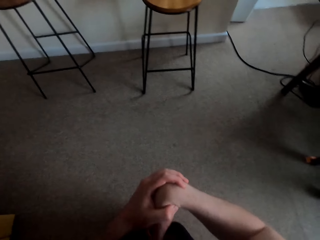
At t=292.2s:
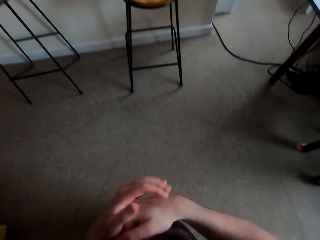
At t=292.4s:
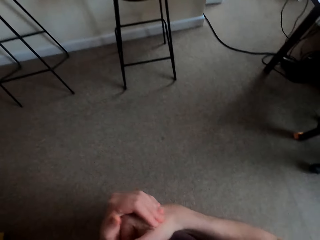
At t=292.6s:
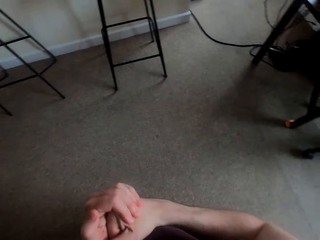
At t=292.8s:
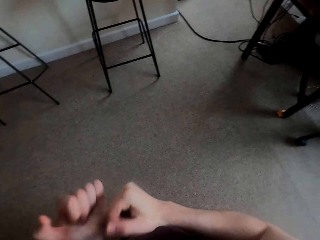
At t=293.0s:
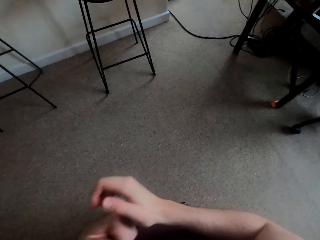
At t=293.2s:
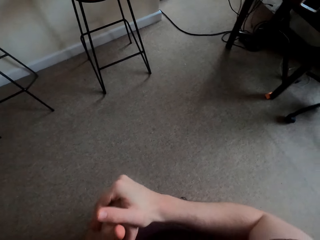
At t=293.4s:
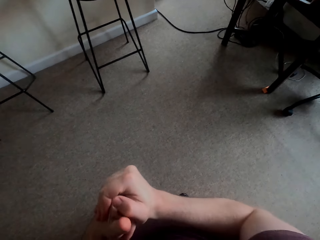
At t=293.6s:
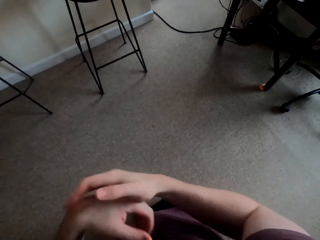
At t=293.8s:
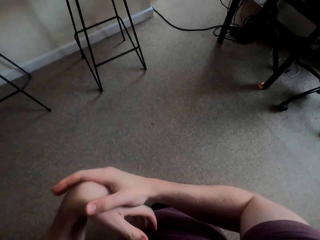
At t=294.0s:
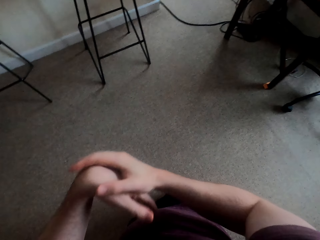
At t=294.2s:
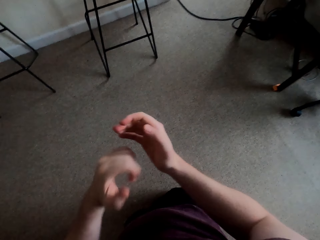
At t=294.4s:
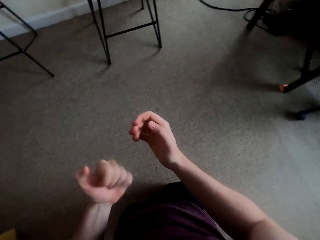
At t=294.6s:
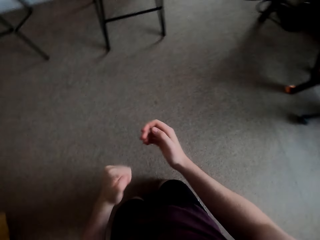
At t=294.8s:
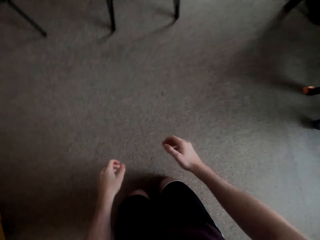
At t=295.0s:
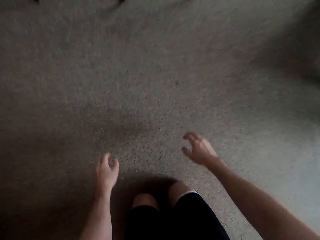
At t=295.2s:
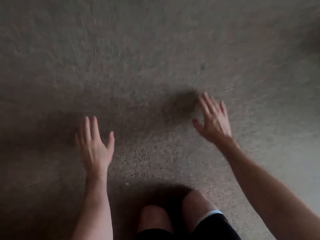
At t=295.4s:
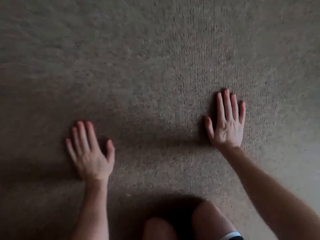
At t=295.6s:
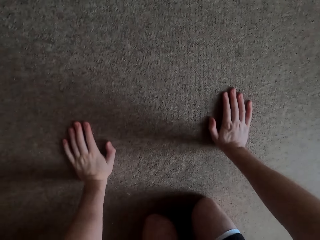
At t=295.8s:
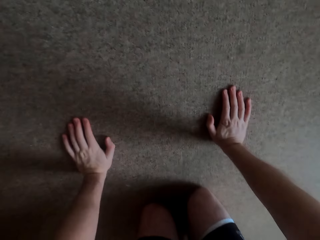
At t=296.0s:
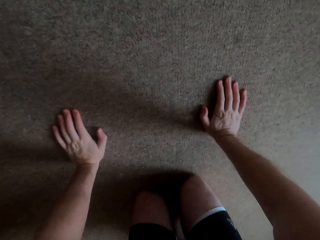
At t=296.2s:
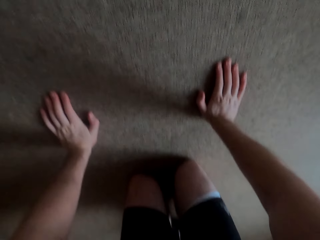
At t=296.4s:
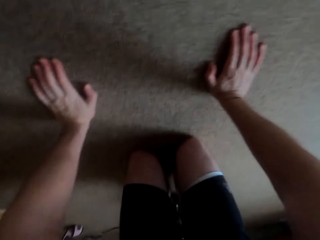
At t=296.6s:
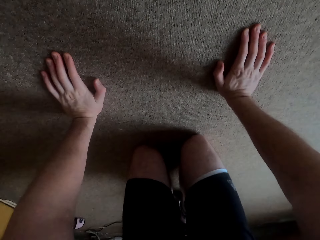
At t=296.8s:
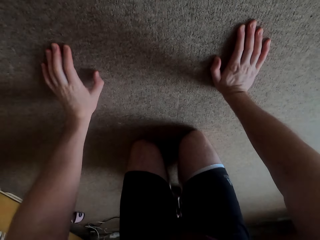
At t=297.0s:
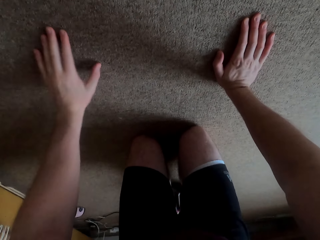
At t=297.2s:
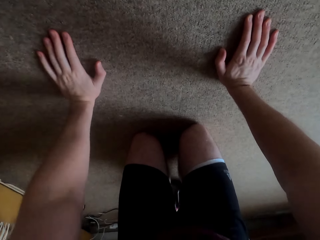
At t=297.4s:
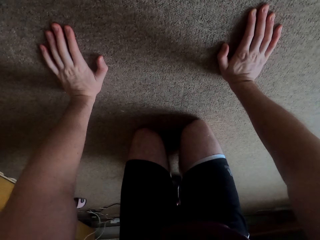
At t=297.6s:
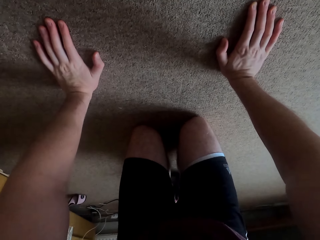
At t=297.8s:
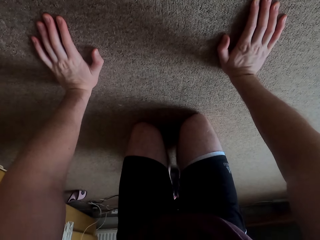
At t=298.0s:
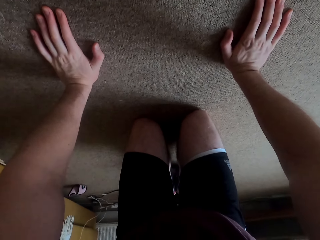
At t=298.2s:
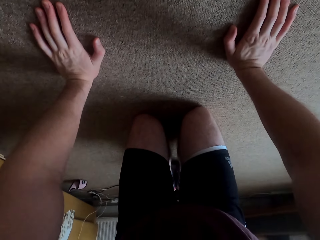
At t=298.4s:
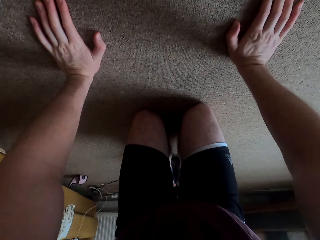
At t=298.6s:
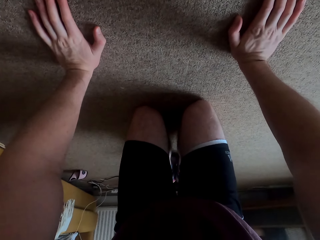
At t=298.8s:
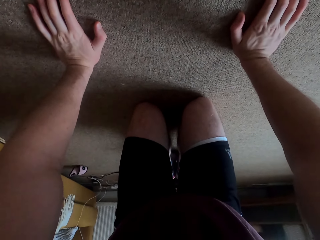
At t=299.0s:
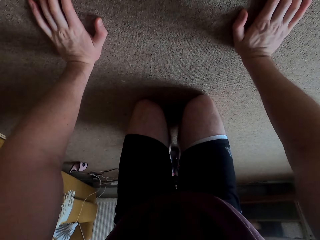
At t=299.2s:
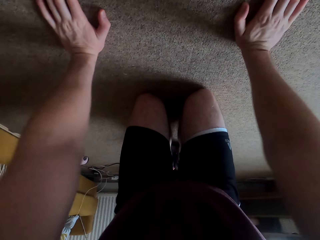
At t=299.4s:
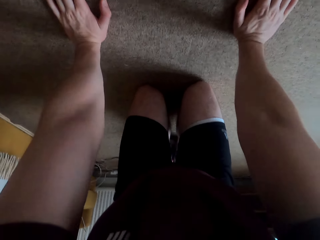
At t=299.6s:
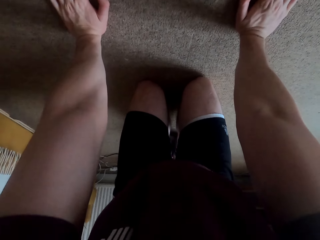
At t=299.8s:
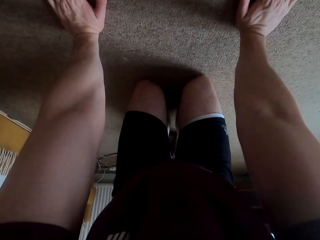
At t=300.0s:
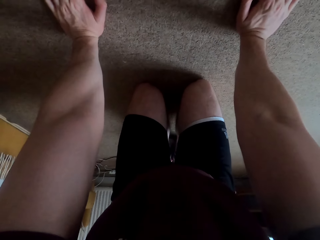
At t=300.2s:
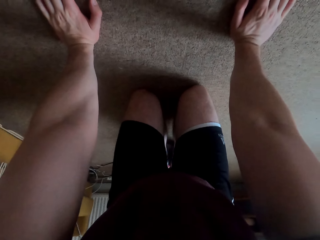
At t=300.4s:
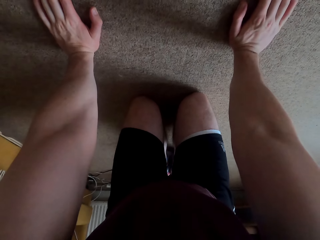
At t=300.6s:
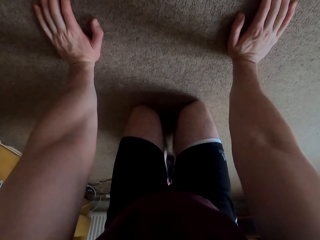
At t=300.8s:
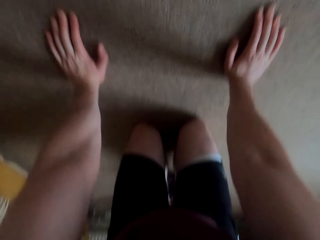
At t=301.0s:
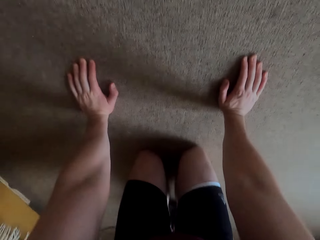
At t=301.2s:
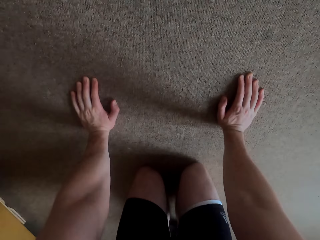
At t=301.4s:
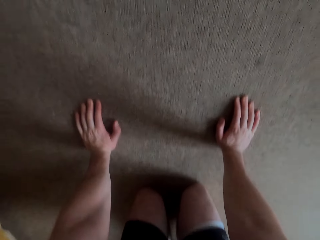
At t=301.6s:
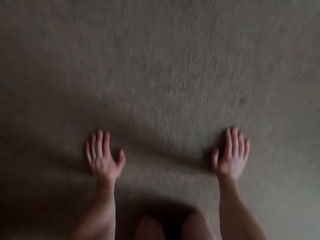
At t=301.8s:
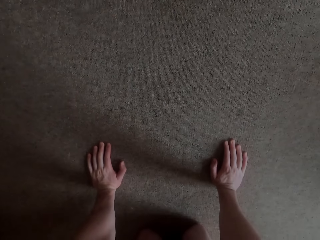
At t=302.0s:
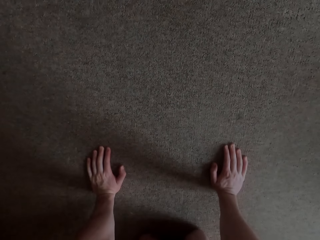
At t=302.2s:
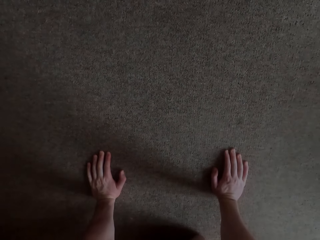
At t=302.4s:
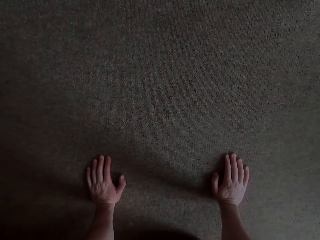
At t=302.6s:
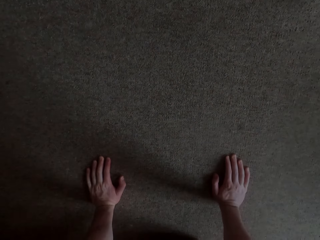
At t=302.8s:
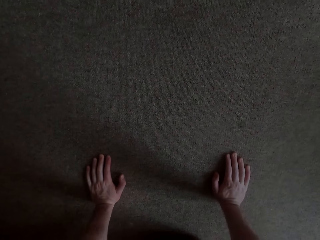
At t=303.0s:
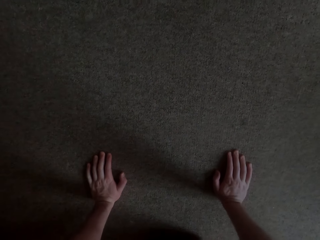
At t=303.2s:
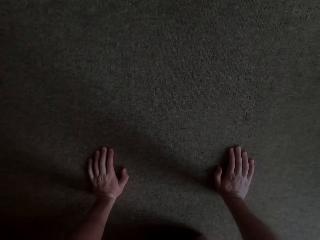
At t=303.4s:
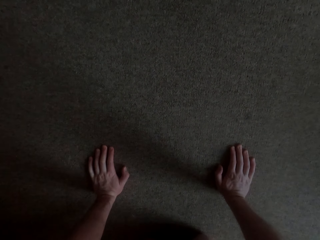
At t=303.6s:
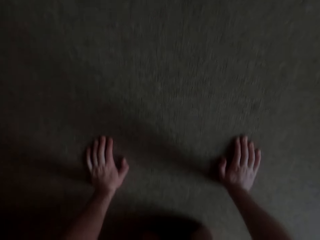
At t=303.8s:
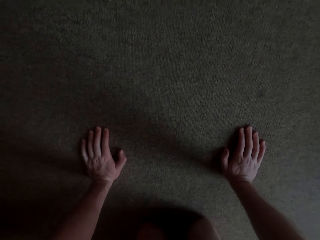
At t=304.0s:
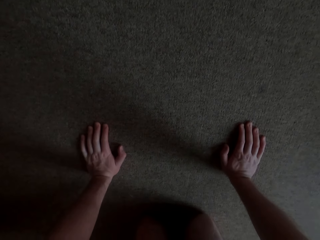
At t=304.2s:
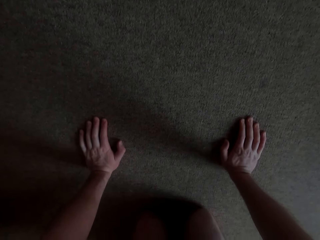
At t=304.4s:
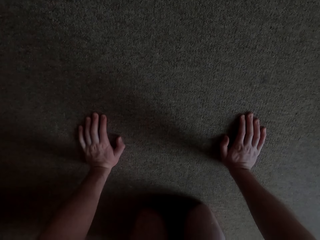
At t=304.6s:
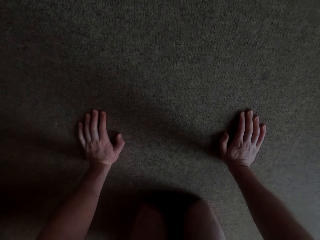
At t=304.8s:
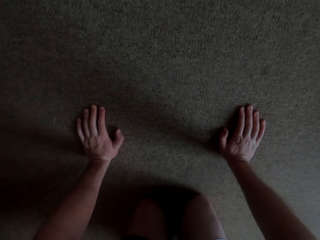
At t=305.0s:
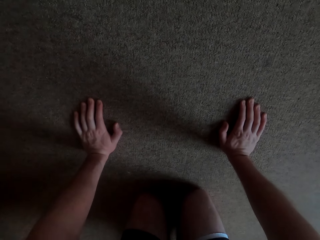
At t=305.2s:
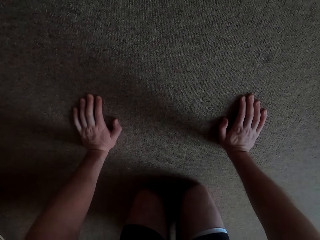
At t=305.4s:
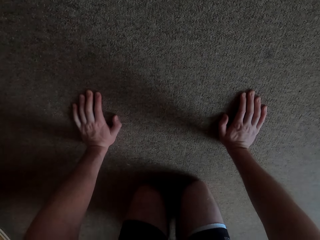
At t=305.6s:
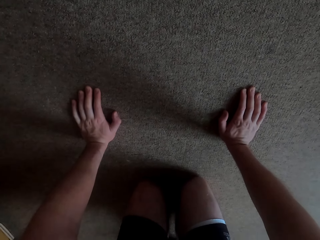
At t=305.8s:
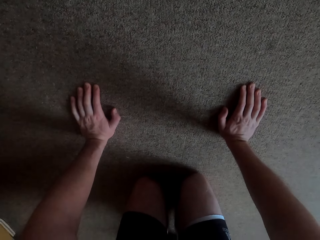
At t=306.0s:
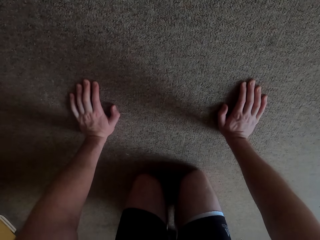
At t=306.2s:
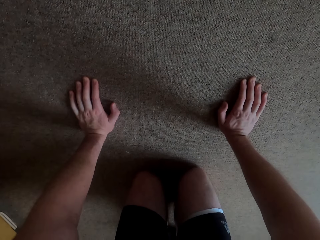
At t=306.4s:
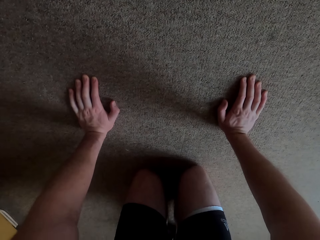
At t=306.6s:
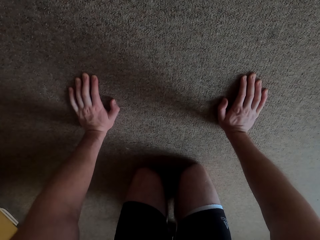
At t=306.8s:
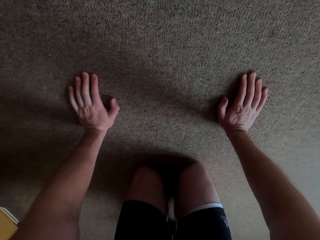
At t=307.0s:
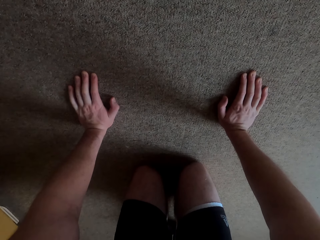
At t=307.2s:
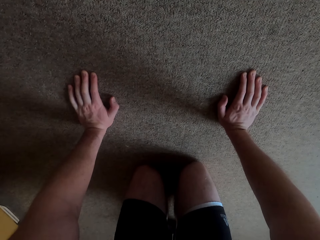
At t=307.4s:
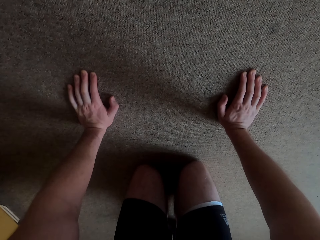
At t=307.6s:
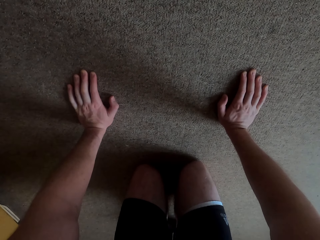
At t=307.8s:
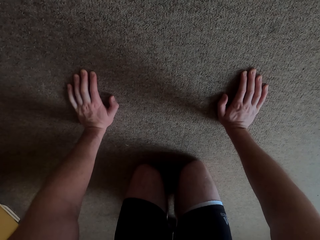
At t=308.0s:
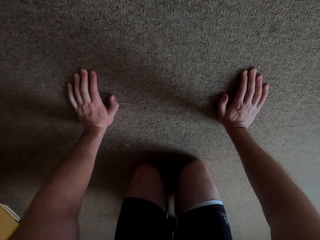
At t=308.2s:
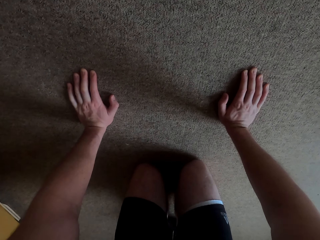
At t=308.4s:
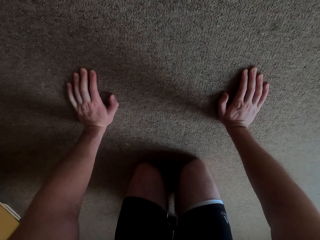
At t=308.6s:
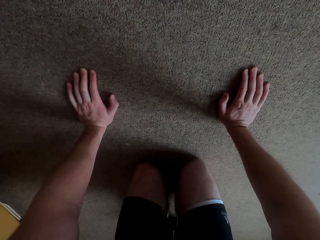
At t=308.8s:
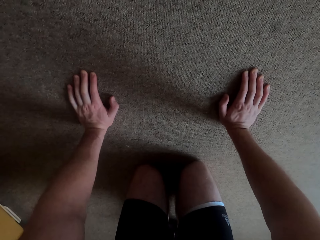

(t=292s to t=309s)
The camera wearer kneels on the carpet. He places his hands on the carpet. He stretches his hands. He stretches out.

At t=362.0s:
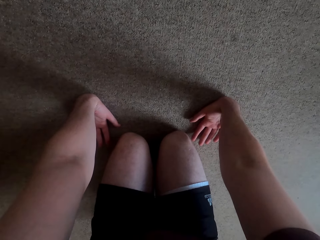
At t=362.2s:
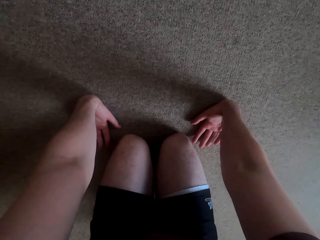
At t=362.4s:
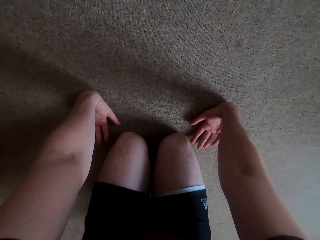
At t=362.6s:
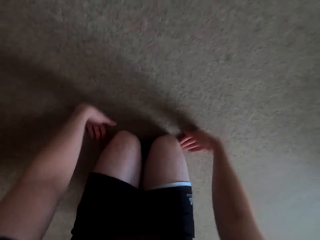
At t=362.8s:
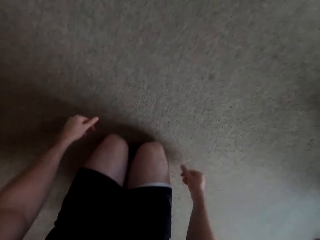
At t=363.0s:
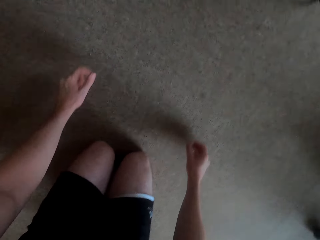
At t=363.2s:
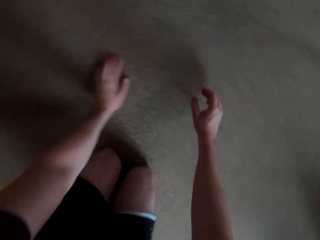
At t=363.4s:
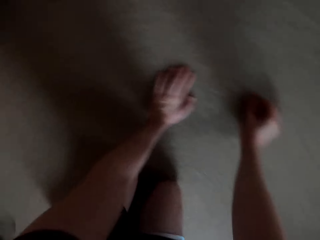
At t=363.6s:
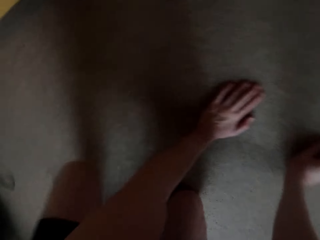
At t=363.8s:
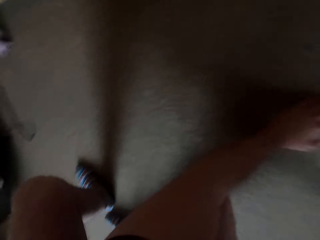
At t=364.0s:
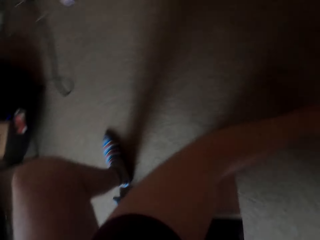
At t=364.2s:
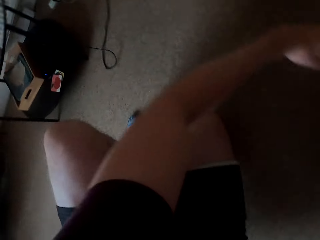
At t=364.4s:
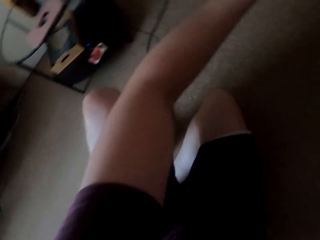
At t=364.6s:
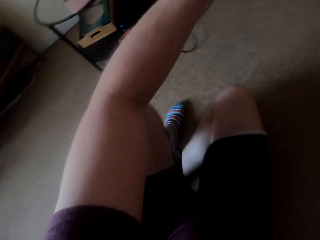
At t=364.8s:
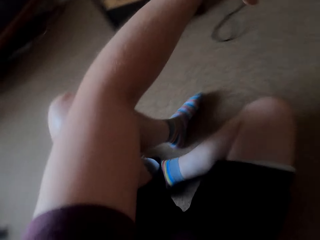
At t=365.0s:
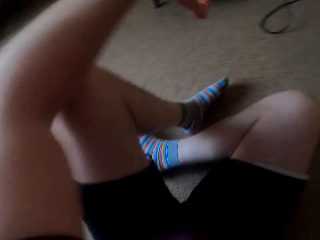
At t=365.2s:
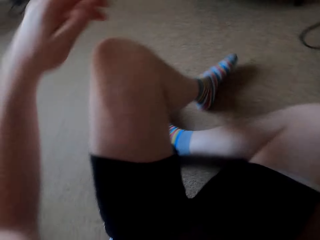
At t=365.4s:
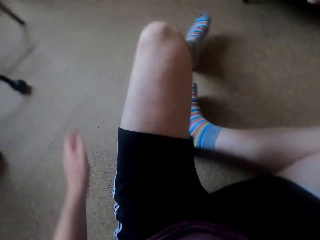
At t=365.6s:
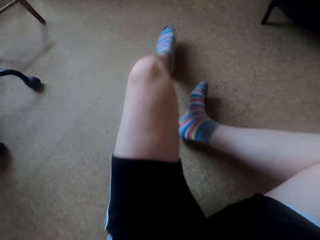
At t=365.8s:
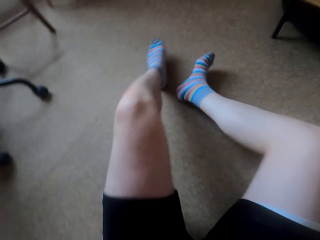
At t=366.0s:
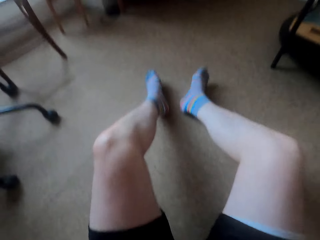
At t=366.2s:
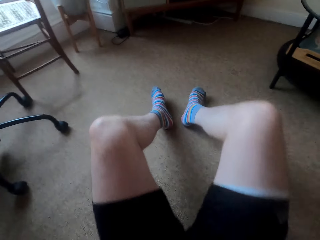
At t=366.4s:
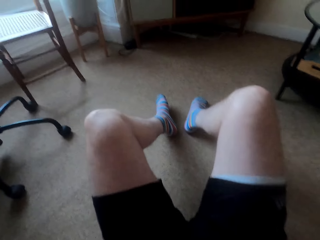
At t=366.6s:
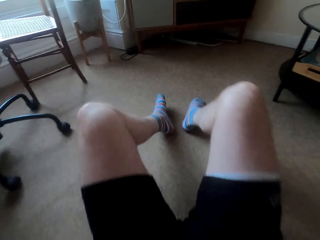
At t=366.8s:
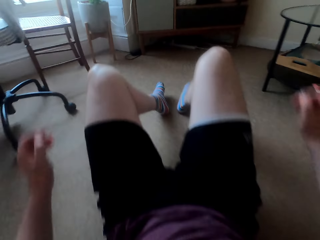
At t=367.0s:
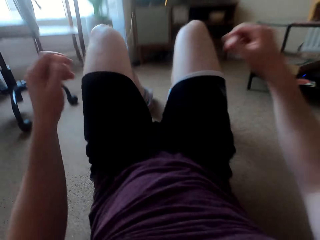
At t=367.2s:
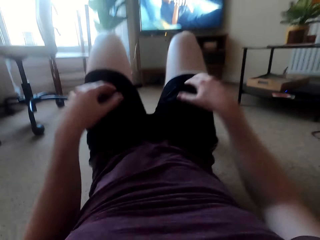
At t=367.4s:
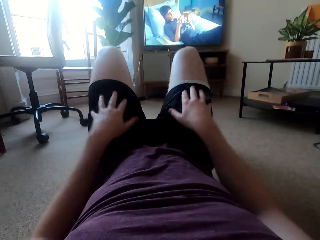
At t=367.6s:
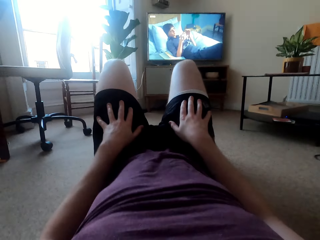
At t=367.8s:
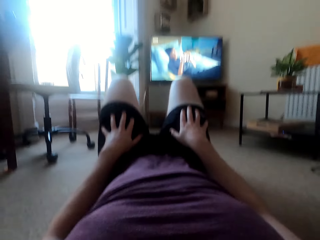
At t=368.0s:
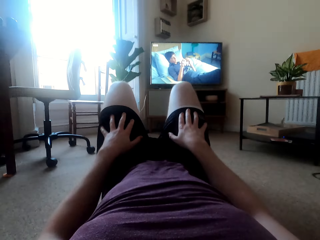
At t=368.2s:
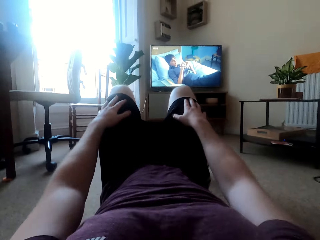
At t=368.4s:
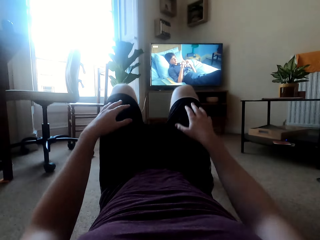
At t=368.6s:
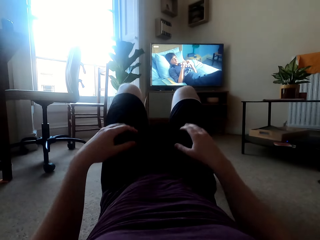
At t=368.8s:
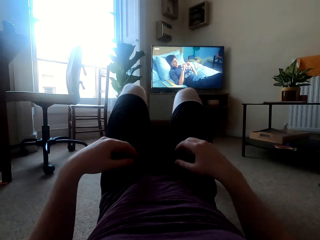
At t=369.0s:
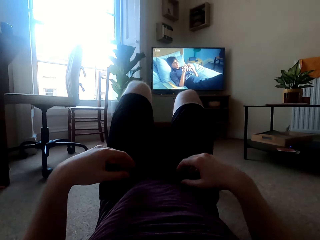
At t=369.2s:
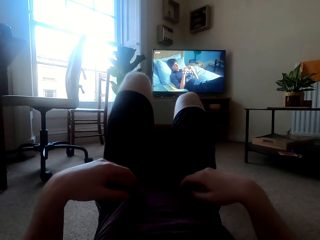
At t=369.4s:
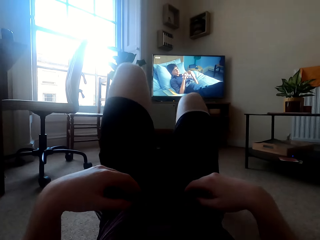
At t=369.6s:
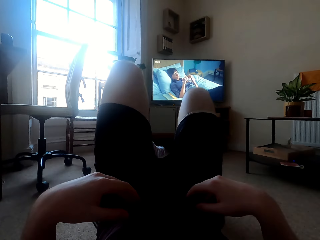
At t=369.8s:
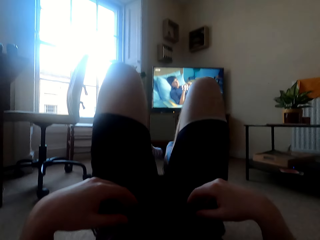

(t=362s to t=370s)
The camera wearer lies on his back.
